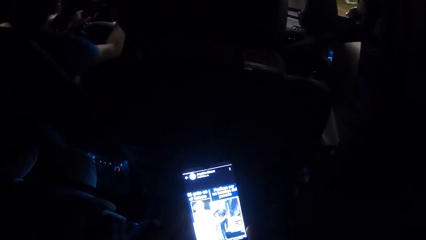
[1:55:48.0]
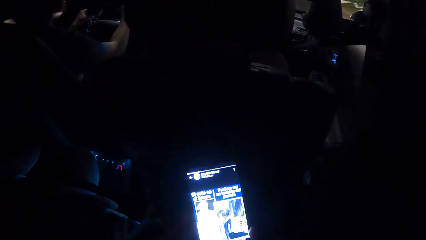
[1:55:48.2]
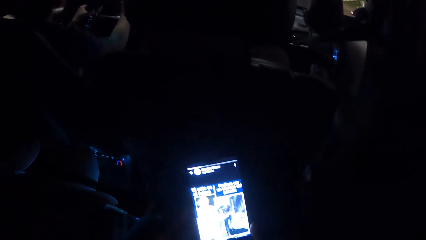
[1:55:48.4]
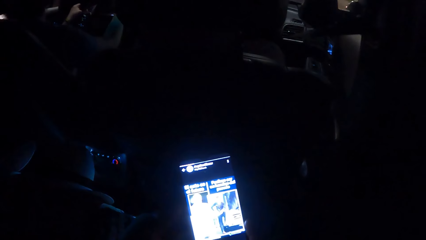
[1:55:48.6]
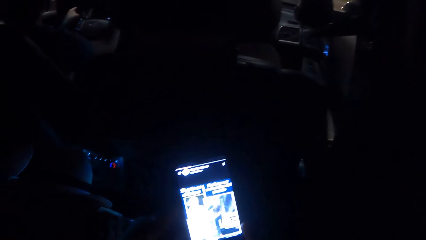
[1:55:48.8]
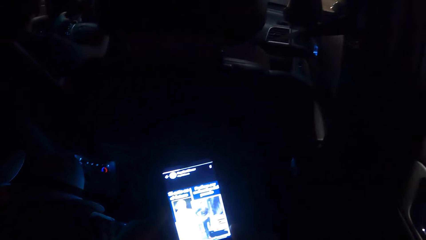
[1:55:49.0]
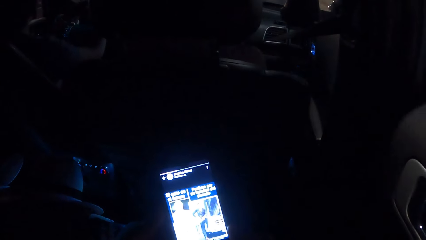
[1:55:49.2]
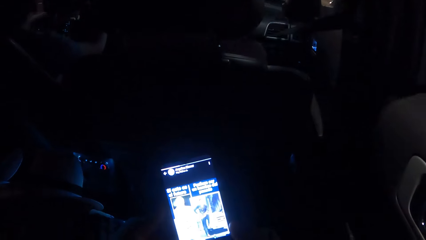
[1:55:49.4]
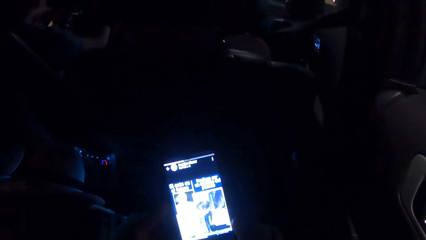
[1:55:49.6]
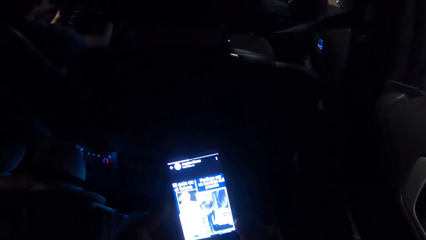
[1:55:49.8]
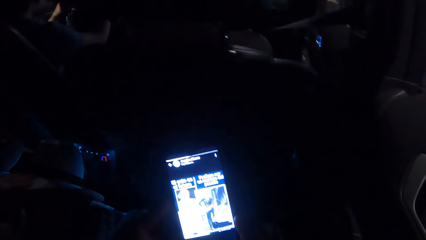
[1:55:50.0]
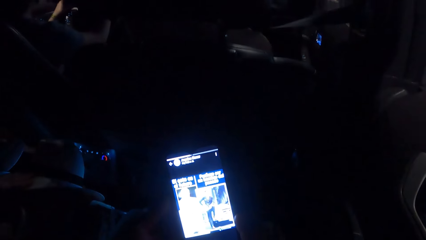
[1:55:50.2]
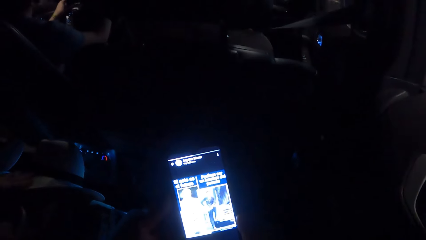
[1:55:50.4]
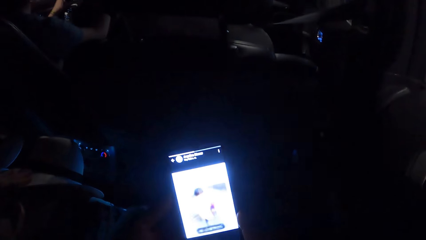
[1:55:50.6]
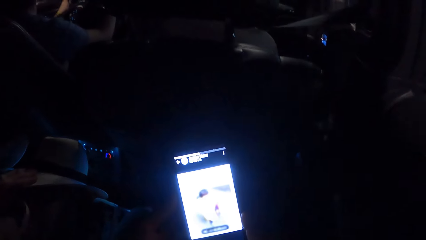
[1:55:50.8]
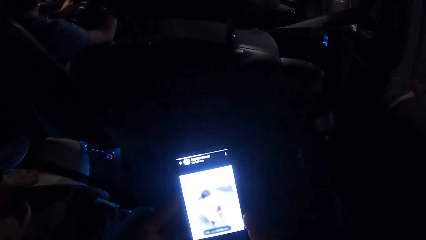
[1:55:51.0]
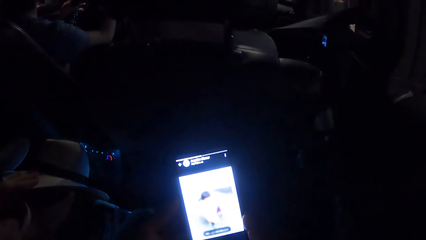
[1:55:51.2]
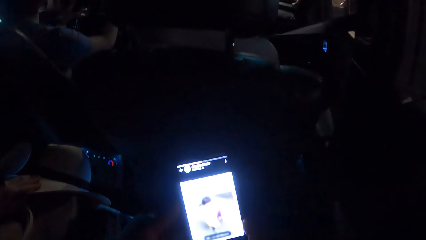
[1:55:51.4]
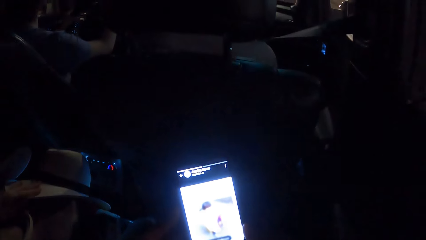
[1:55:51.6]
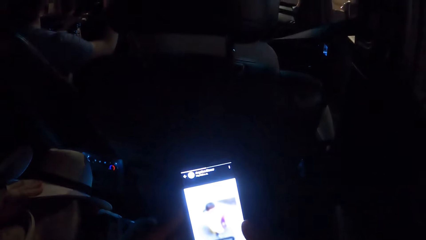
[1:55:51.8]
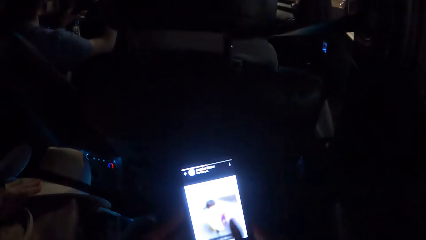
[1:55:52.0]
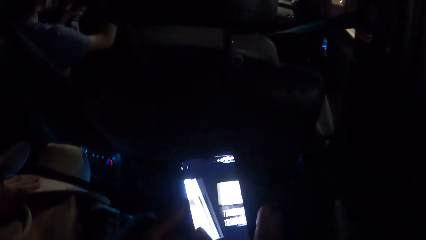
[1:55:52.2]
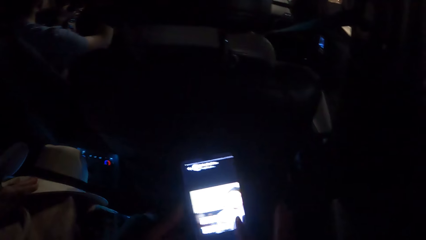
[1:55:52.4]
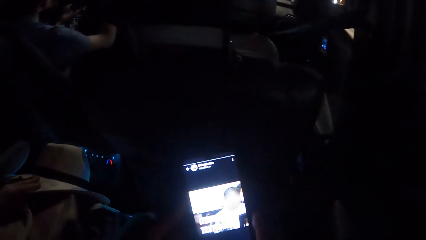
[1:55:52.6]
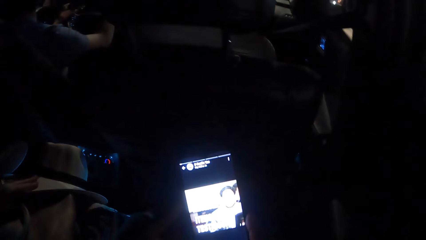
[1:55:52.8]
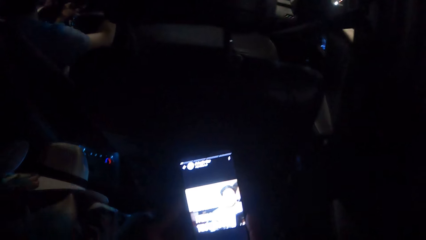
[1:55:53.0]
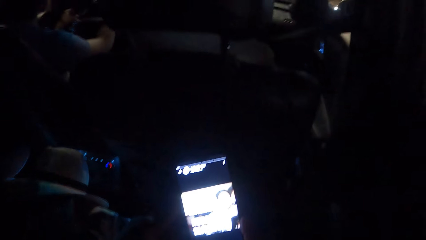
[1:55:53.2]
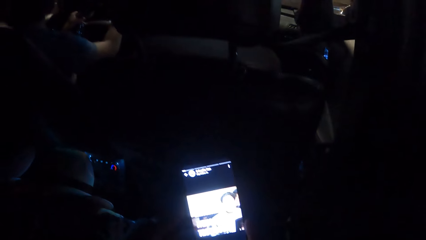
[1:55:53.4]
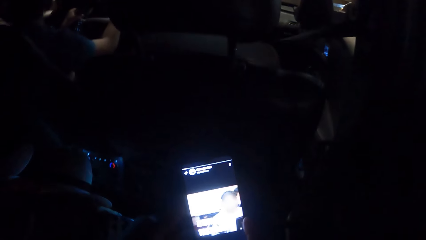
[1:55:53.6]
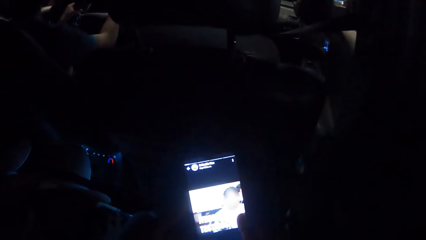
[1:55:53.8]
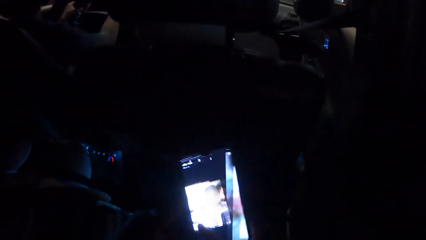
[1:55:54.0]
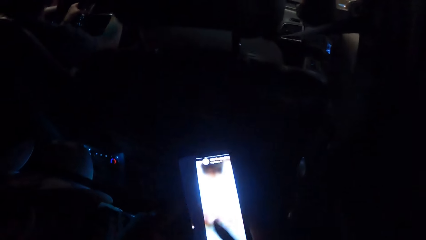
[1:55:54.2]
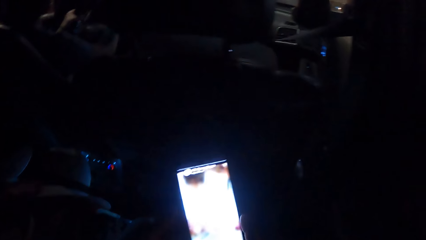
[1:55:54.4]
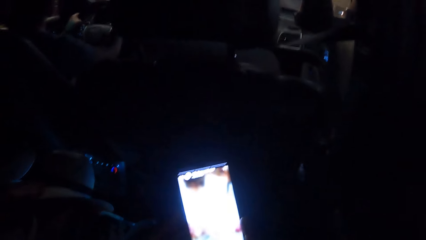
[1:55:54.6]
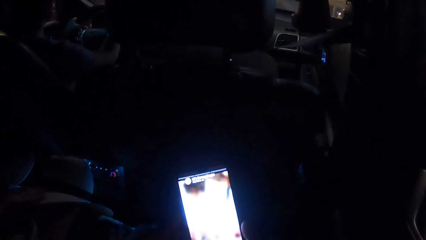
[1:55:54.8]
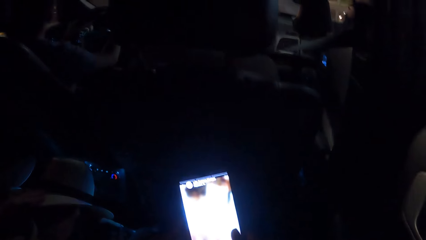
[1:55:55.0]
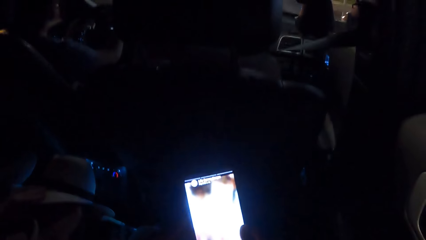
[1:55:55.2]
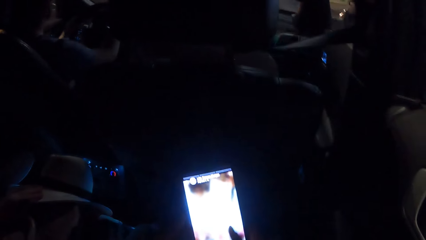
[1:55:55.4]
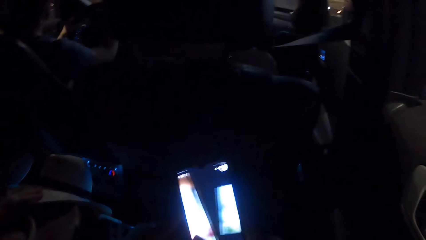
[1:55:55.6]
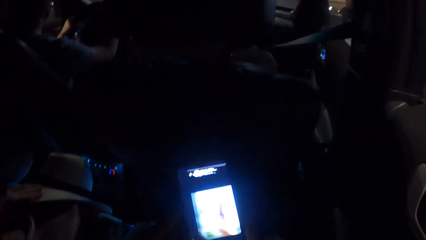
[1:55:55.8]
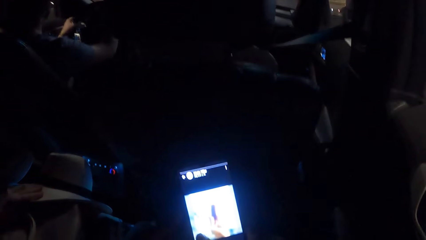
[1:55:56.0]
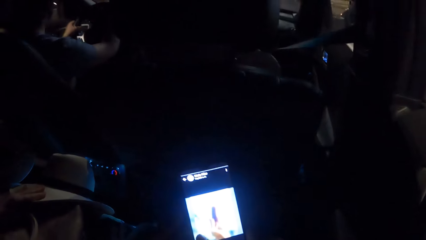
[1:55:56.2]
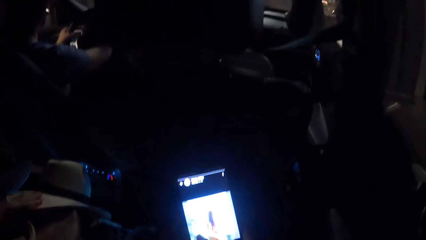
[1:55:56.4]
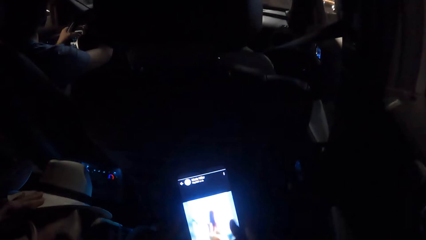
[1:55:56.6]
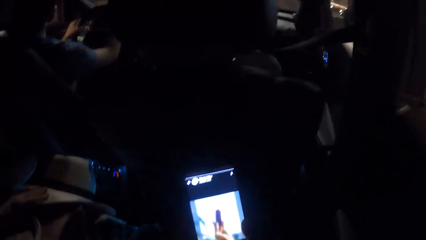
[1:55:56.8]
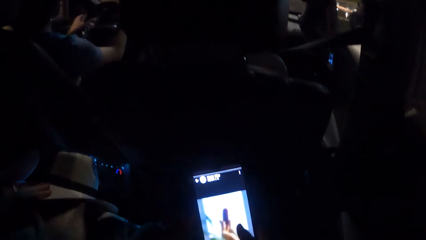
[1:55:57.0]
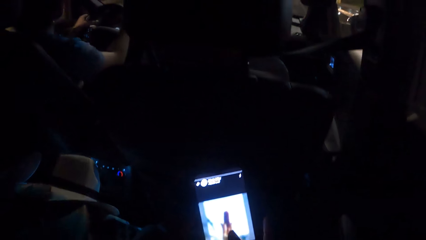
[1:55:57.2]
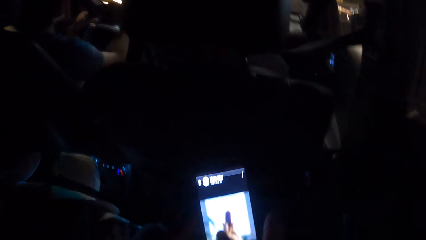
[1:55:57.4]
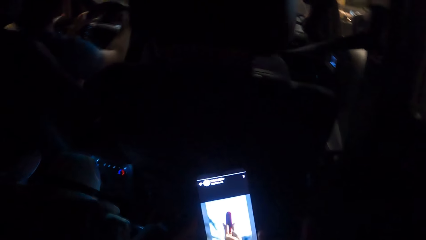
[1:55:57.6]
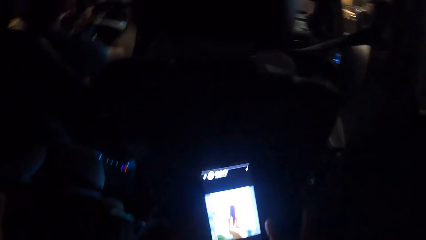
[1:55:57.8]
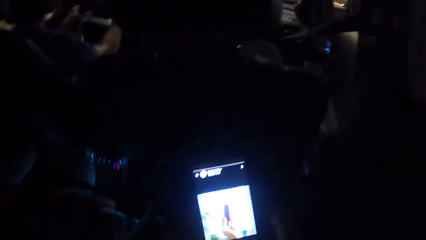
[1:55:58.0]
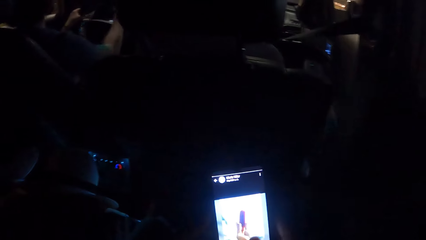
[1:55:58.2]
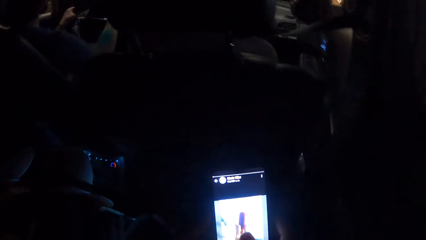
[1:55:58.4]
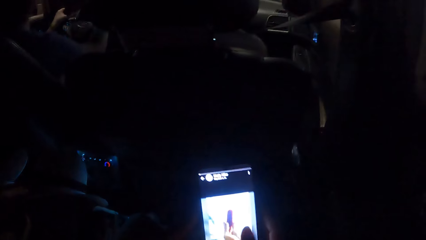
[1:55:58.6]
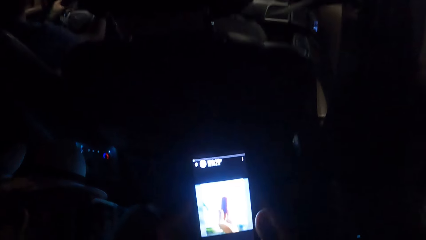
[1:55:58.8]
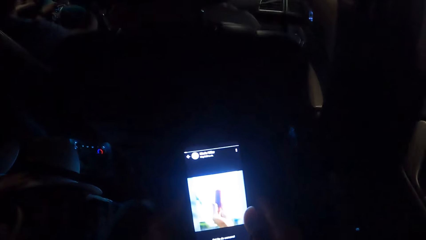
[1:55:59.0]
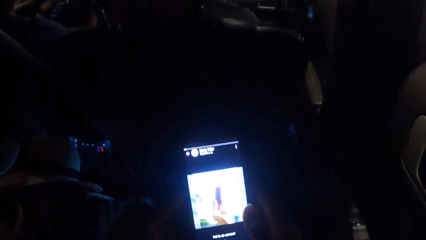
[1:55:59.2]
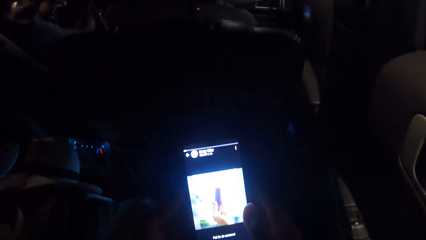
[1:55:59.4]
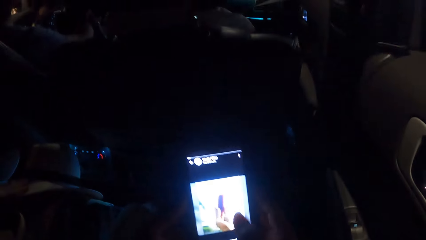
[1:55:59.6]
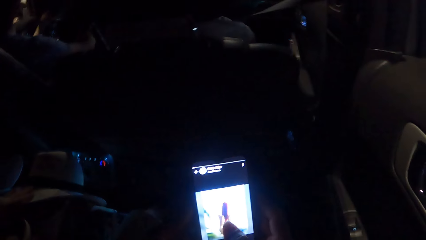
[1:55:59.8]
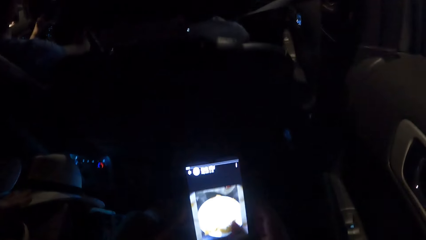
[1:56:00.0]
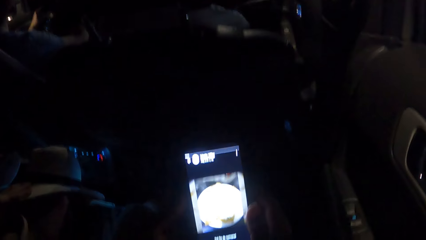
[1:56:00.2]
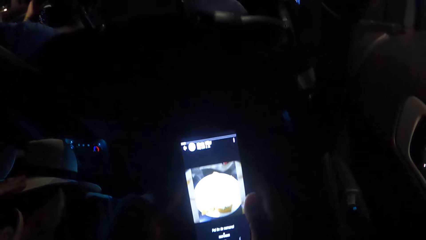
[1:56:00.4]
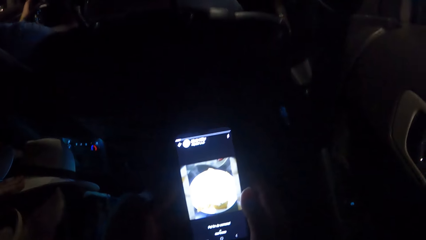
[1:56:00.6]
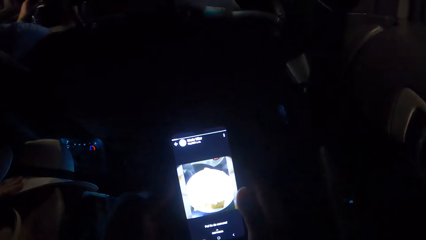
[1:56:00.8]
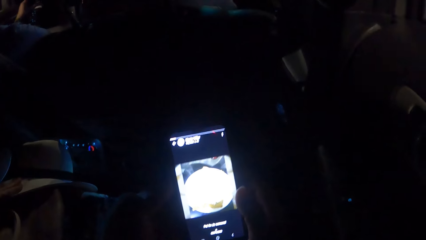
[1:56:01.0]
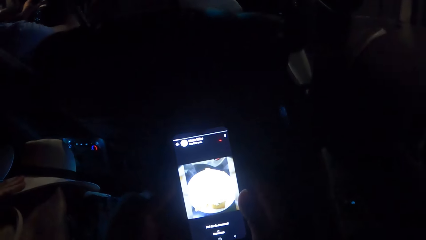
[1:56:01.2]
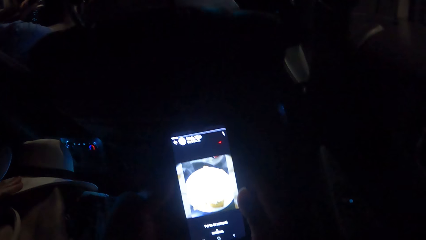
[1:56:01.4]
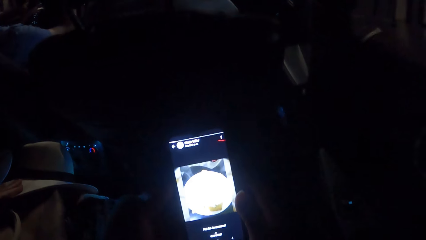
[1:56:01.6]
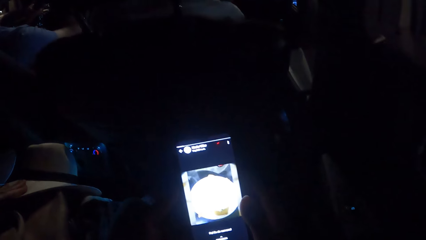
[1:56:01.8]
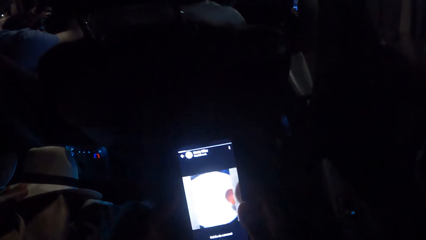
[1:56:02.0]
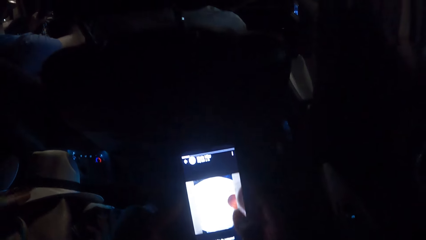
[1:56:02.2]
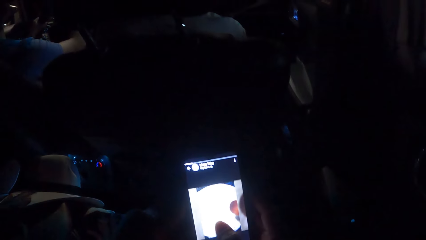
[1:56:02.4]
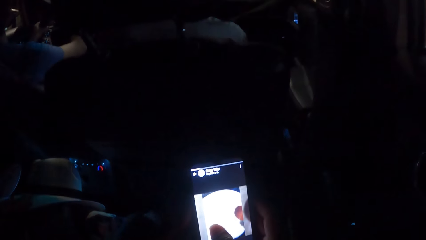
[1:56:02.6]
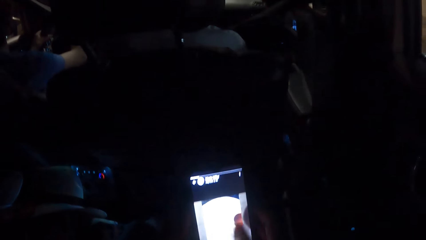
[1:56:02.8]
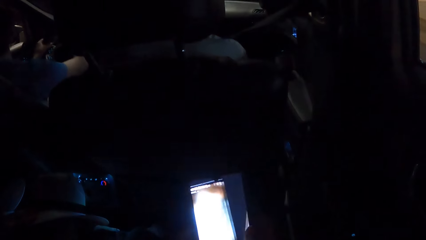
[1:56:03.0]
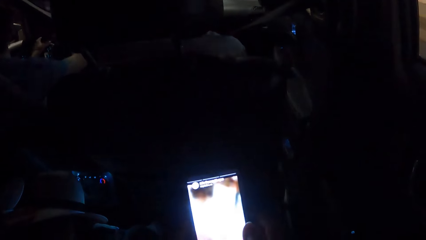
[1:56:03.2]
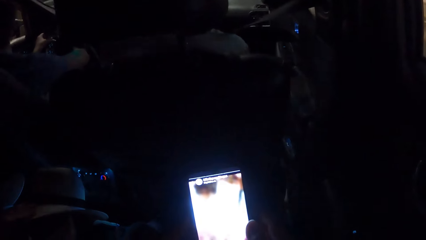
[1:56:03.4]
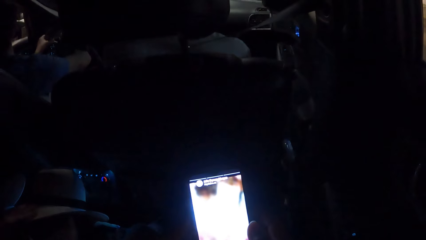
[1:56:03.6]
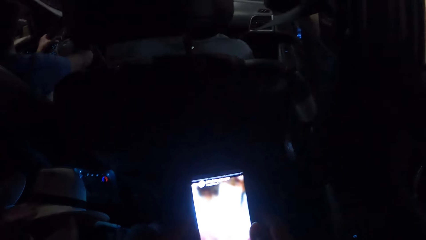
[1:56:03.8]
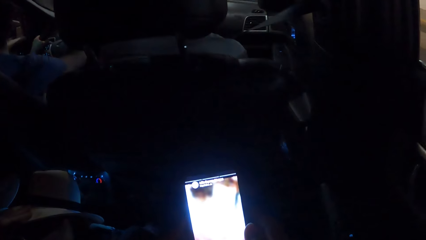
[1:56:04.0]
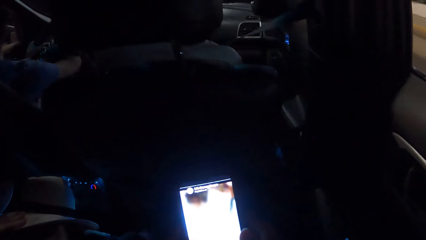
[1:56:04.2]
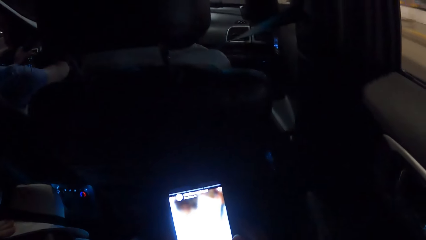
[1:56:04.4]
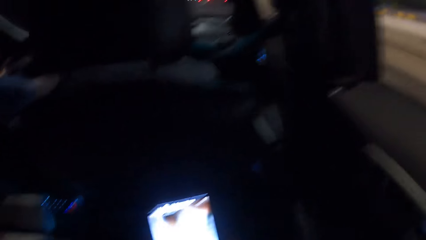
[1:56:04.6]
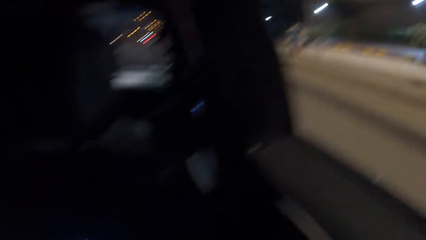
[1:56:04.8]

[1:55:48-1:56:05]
The camera wearer looks at his phone. He operates the phone.
